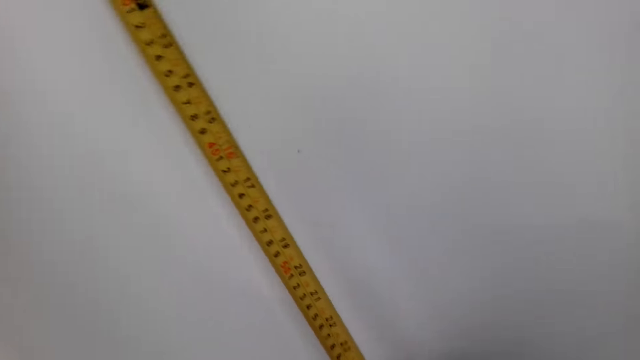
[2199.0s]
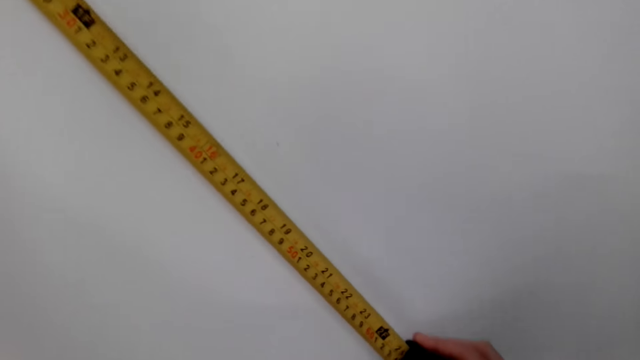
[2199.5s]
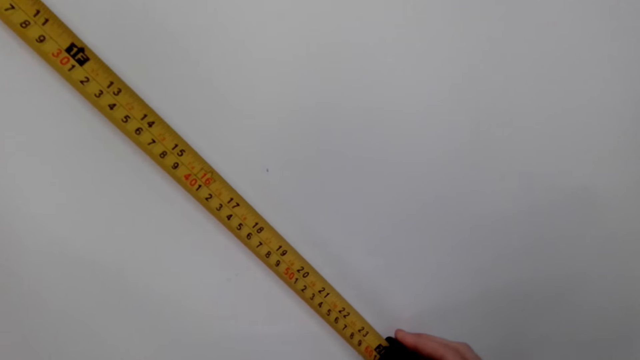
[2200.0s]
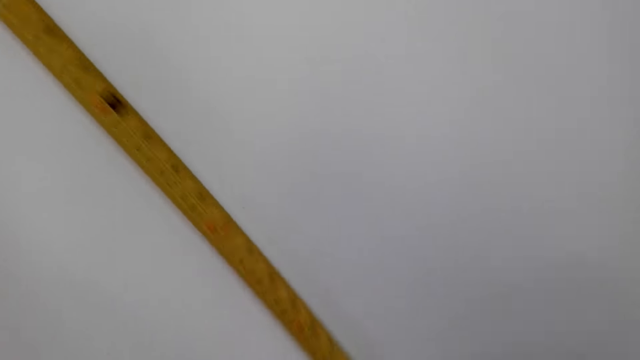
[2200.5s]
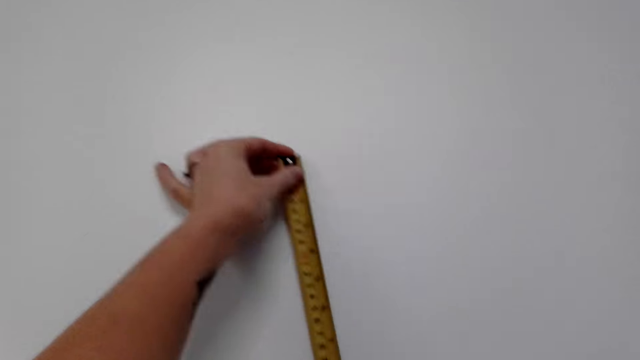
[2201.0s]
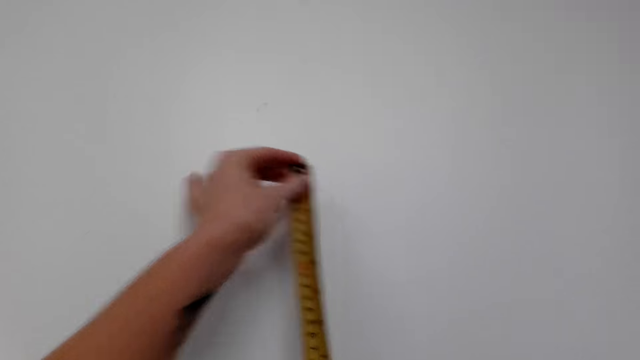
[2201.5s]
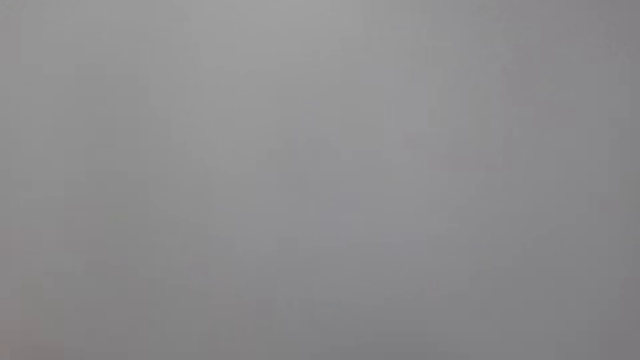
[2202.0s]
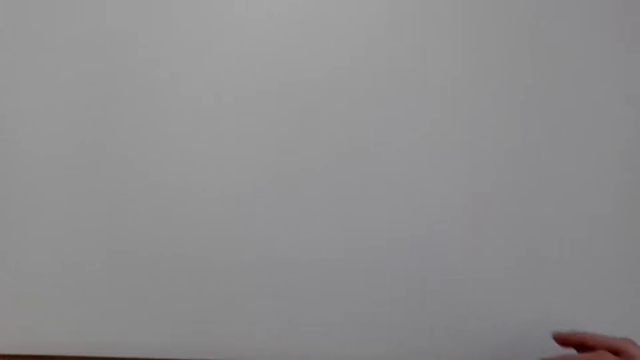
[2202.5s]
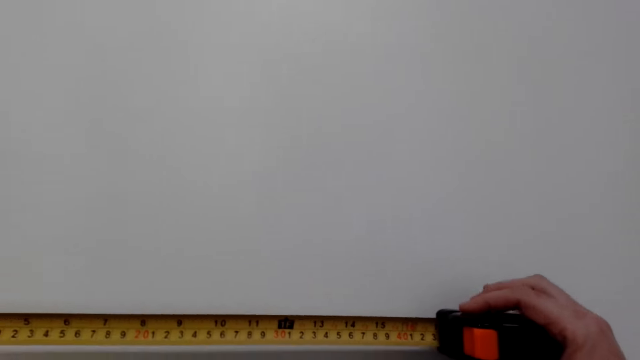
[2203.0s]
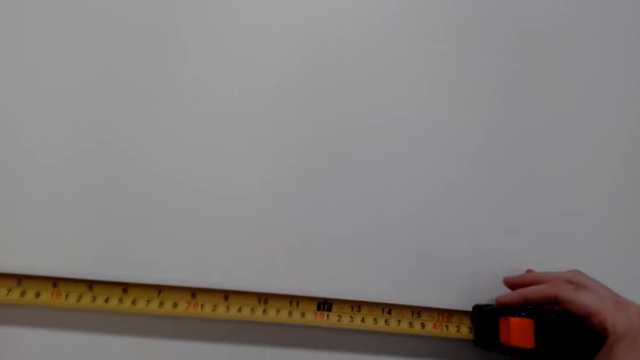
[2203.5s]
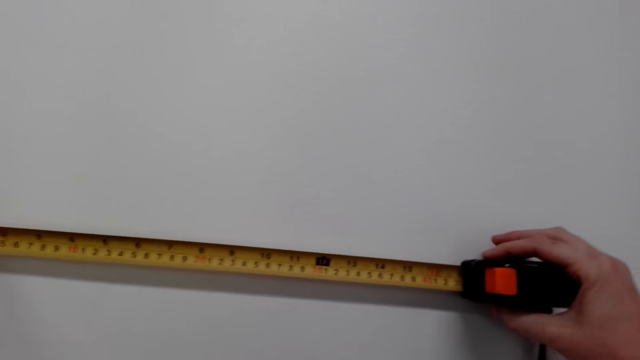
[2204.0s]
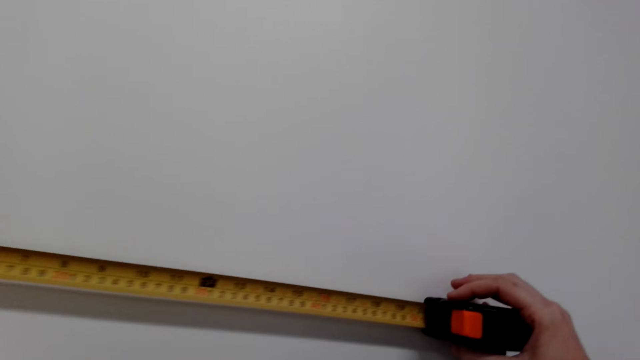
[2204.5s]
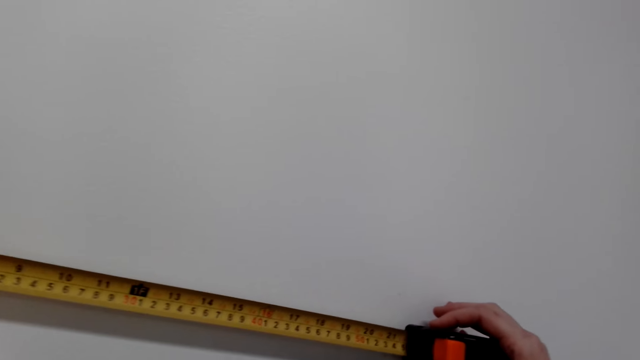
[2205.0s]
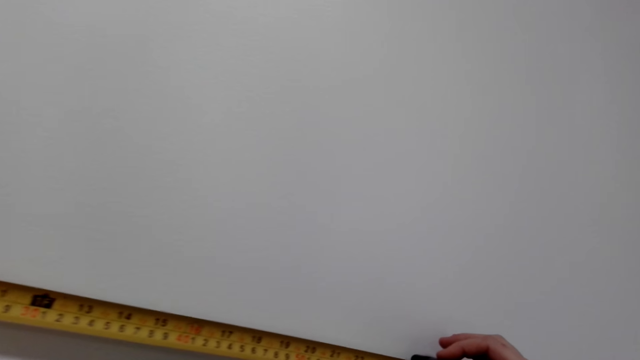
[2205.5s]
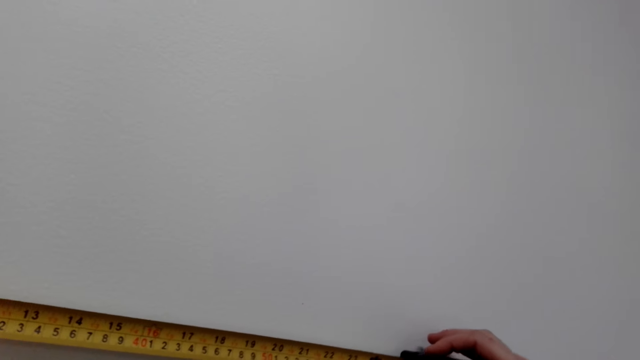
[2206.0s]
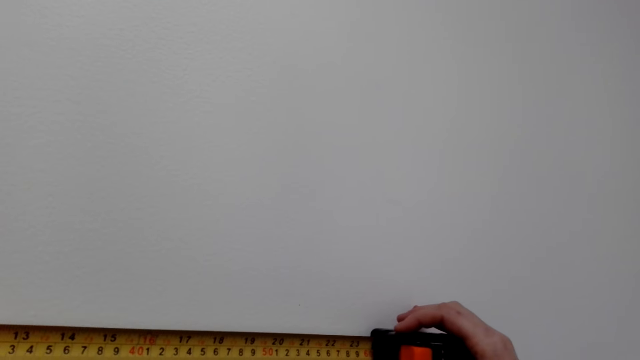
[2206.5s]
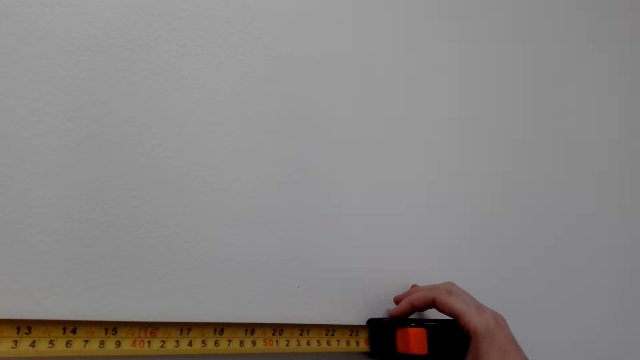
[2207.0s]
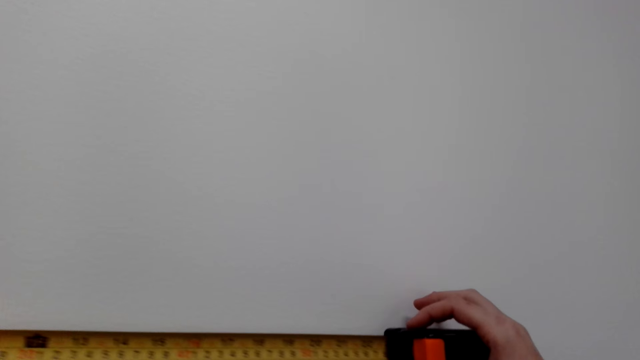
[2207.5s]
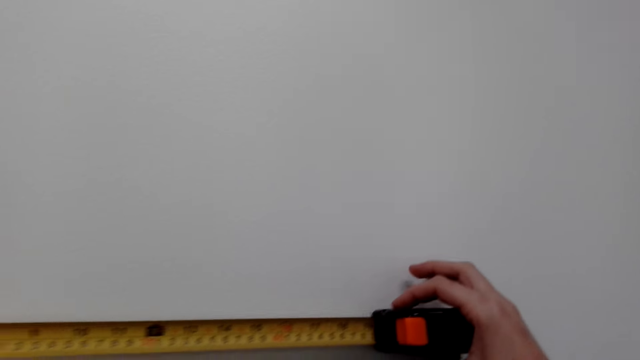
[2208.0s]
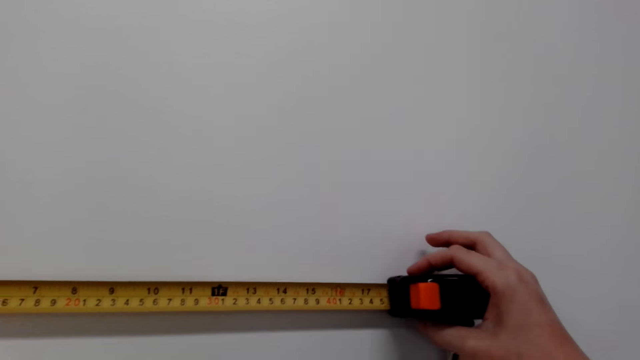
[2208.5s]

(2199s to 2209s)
The camera wearer converses with a woman.

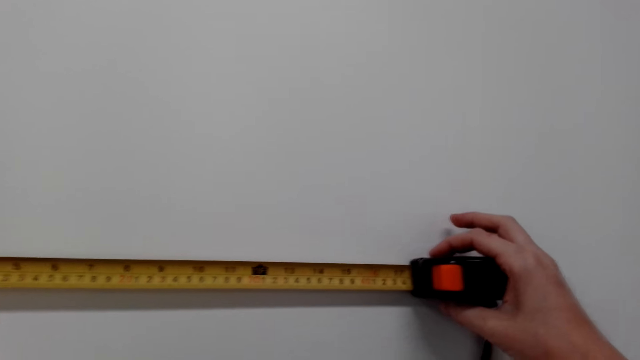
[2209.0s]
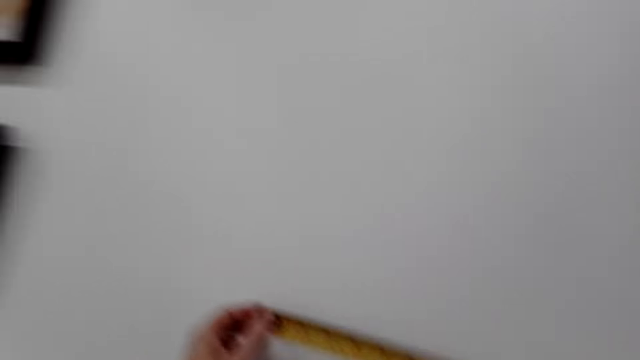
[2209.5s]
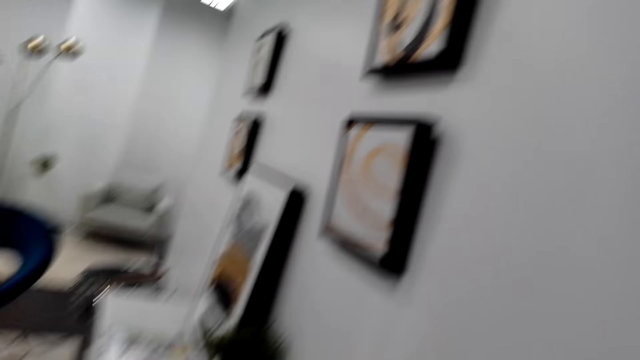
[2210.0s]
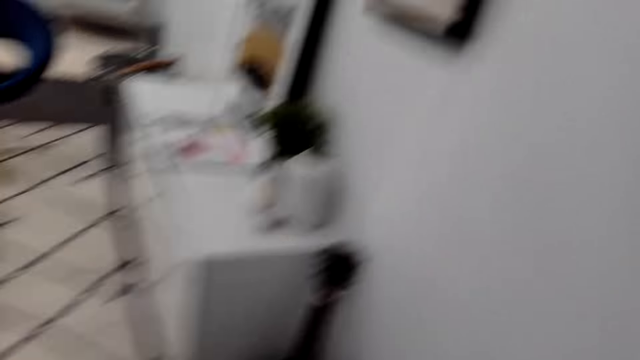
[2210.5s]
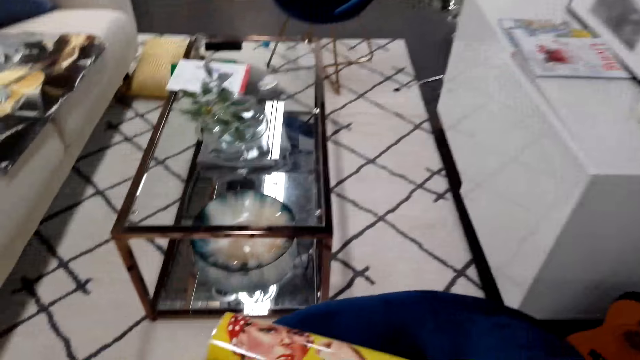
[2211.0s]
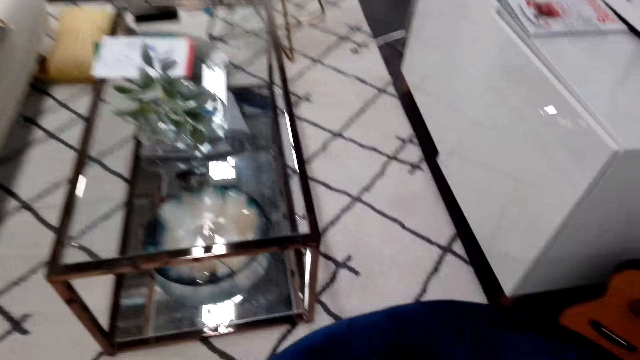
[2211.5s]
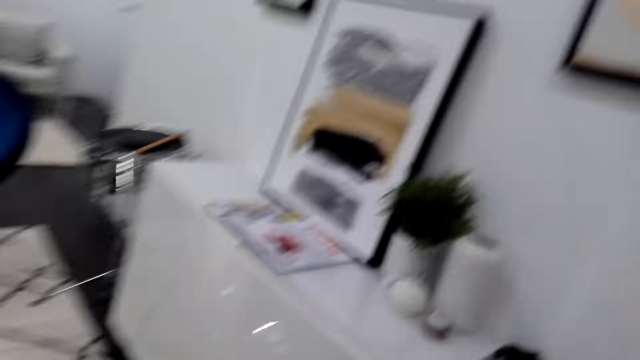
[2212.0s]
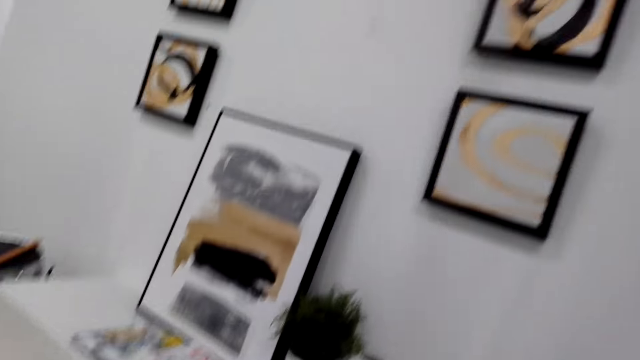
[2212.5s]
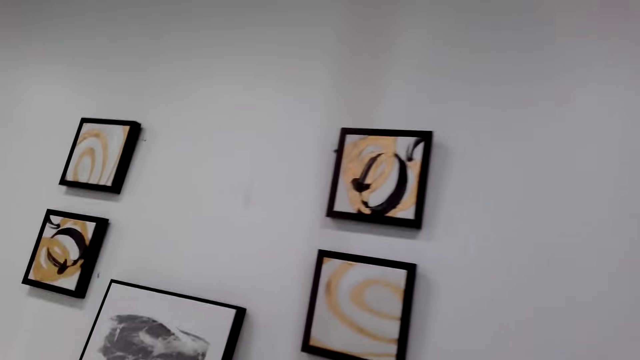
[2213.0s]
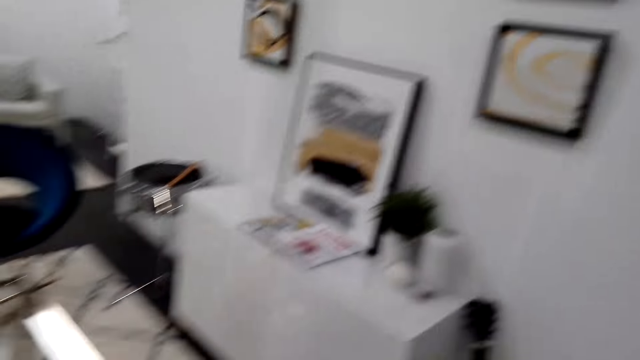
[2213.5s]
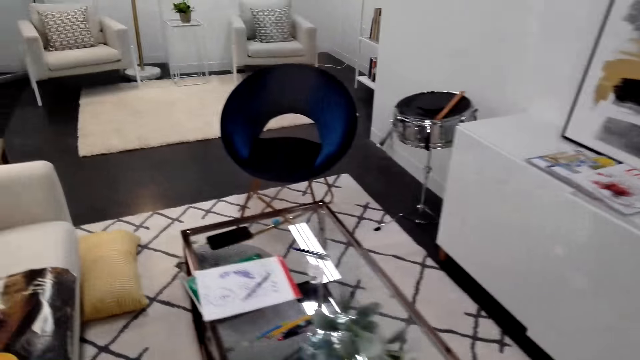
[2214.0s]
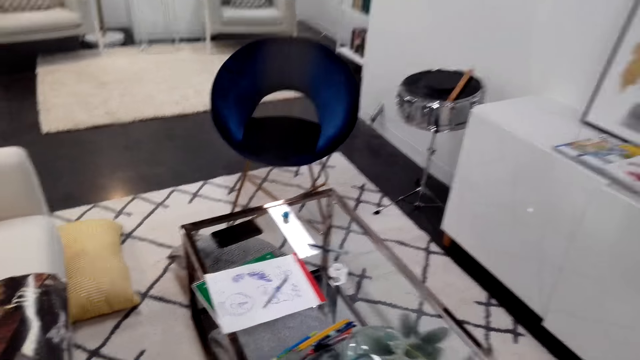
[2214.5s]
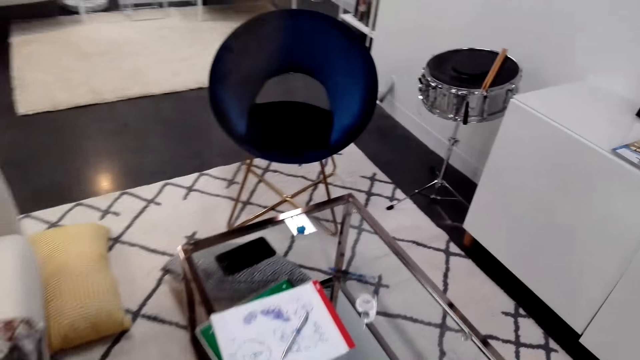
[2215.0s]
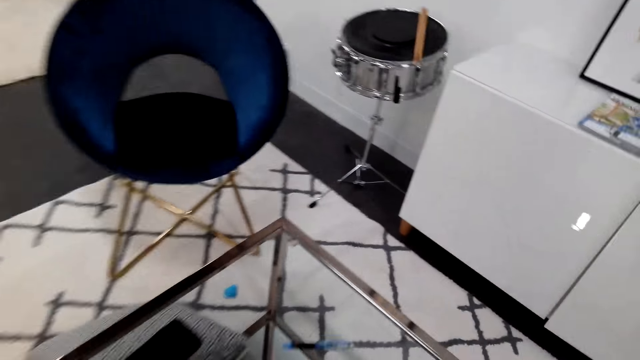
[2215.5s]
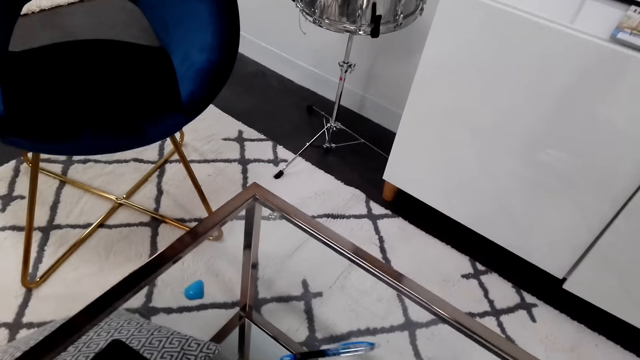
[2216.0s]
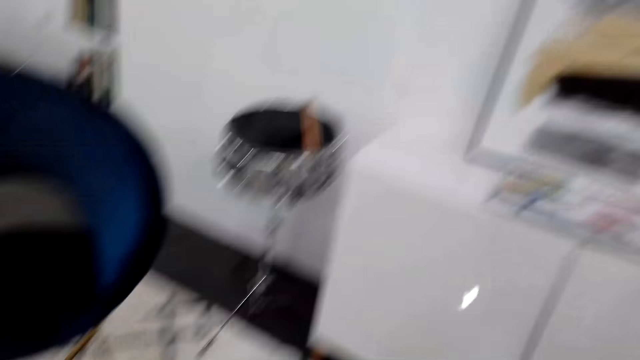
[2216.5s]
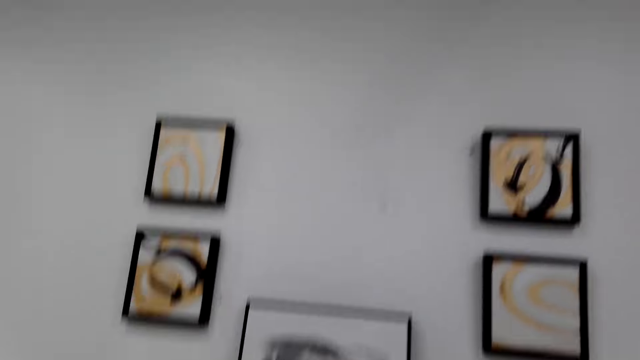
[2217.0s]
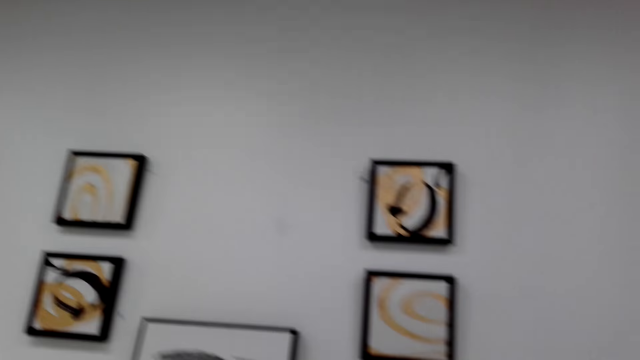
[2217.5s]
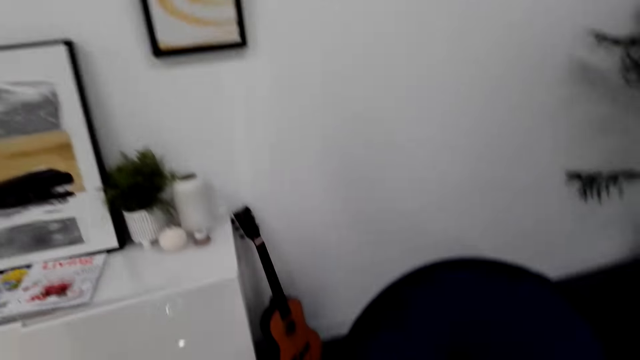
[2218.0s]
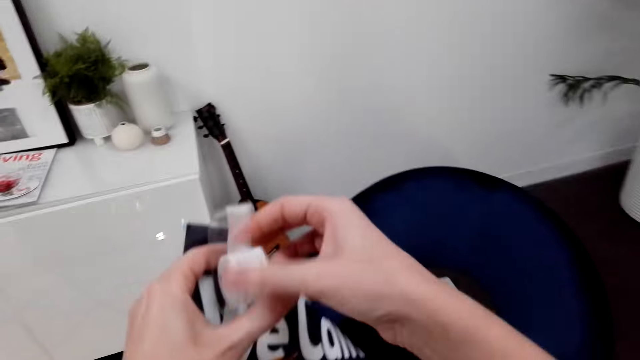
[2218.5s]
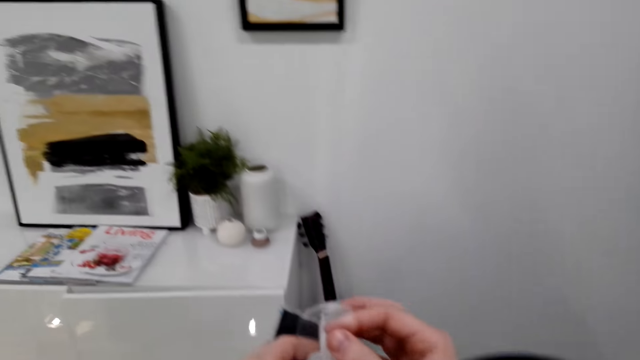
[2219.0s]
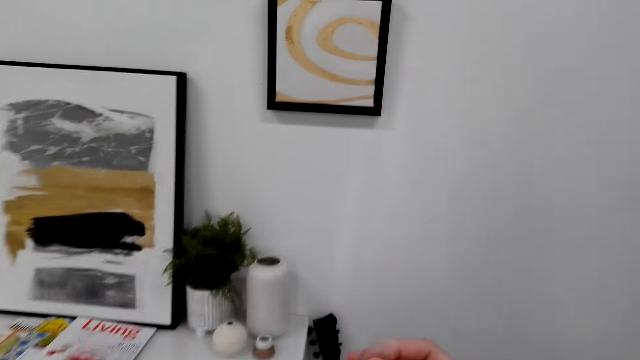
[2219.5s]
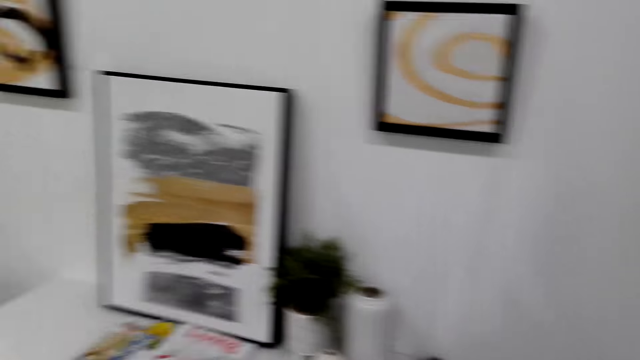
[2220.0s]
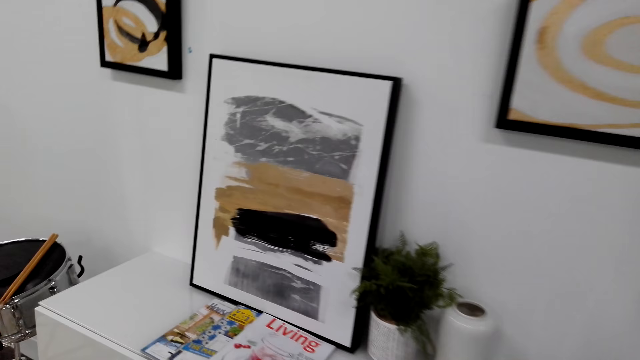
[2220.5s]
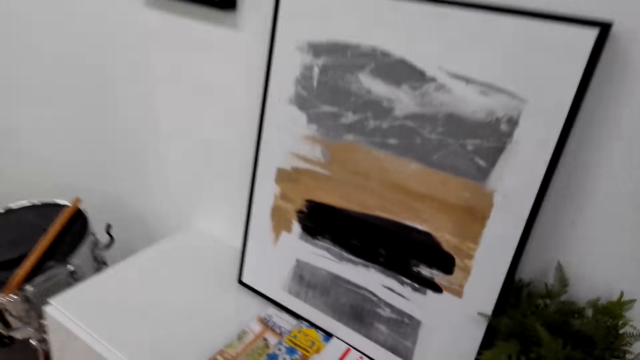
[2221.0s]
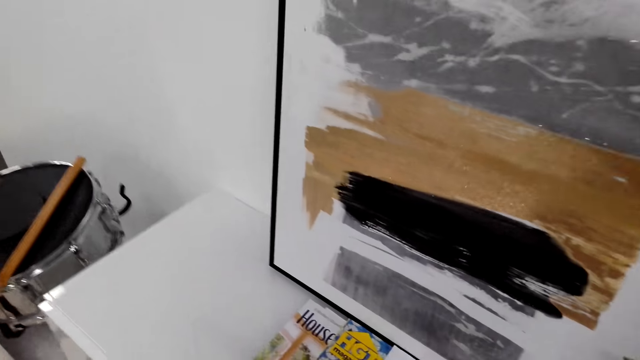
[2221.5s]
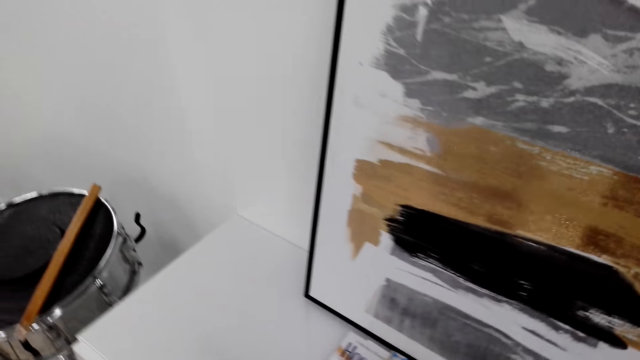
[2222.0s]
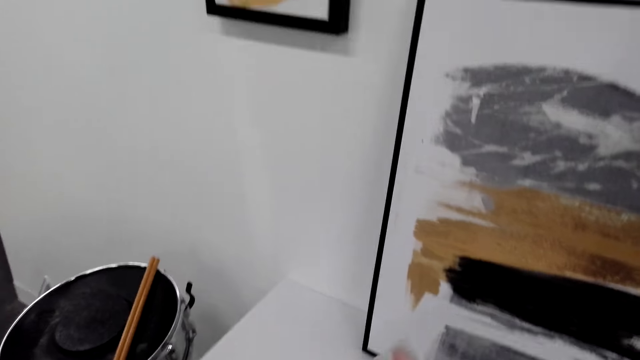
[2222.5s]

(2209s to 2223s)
The camera wearer looks around. She walks around in the room. She looks around. She holds the sellotape with her hands. She walks on the floor.
